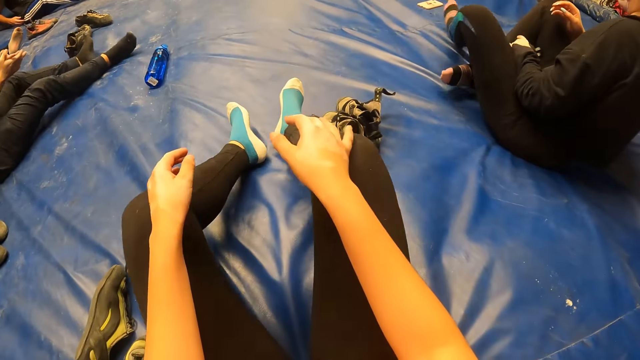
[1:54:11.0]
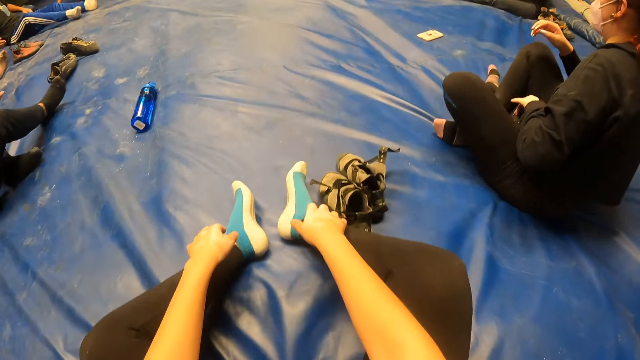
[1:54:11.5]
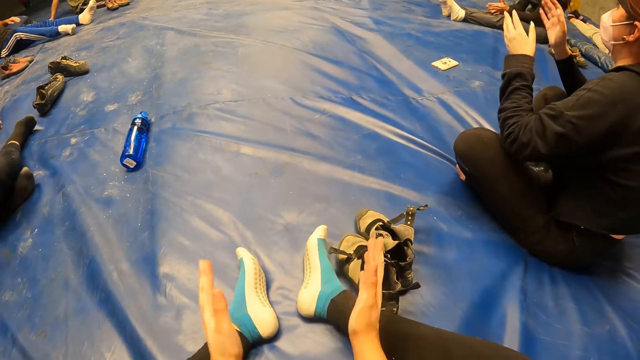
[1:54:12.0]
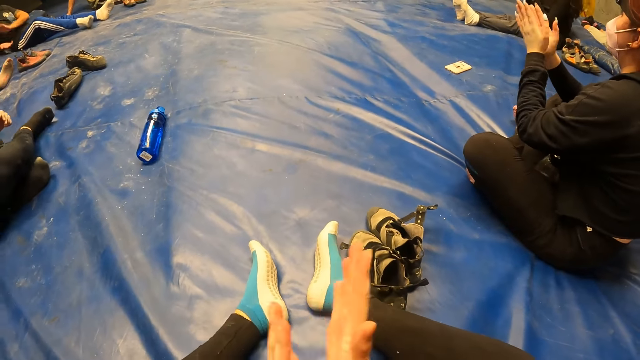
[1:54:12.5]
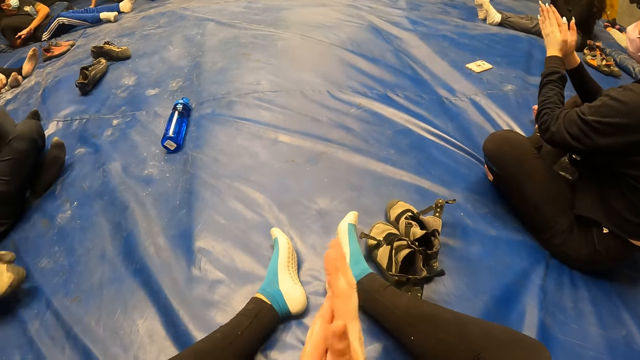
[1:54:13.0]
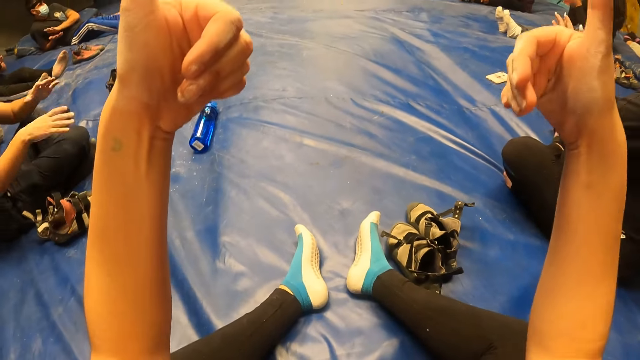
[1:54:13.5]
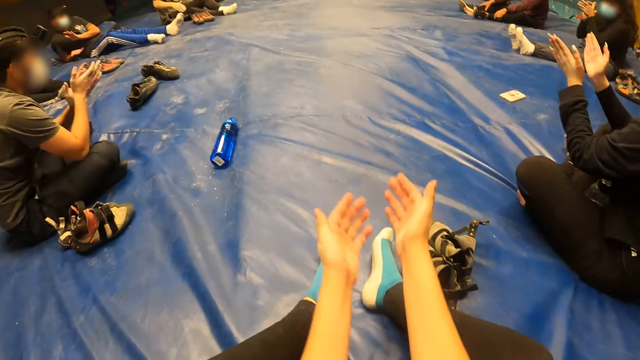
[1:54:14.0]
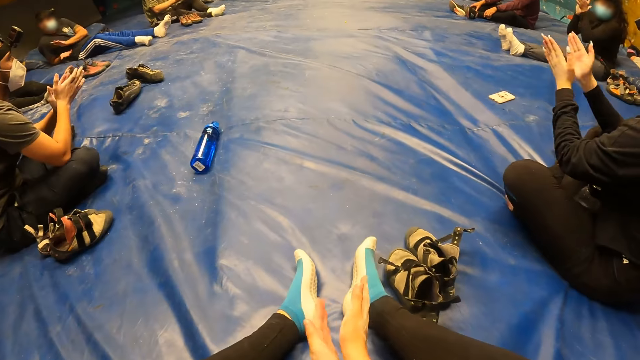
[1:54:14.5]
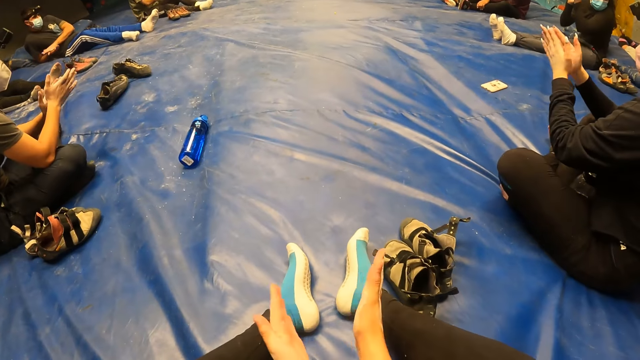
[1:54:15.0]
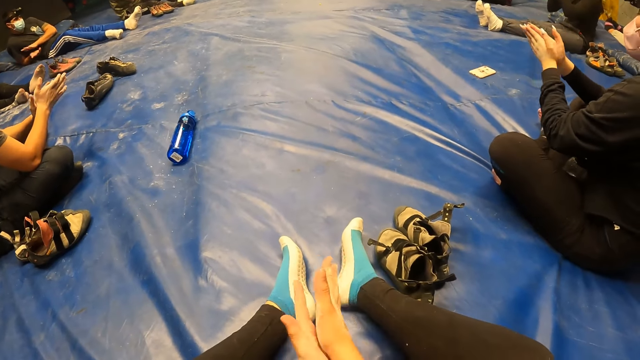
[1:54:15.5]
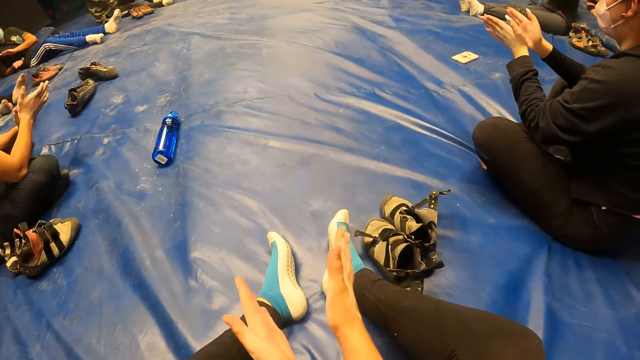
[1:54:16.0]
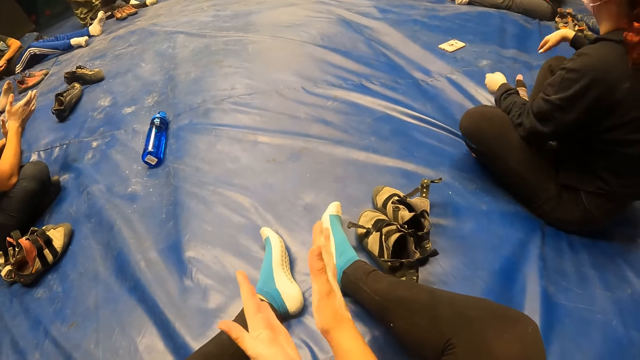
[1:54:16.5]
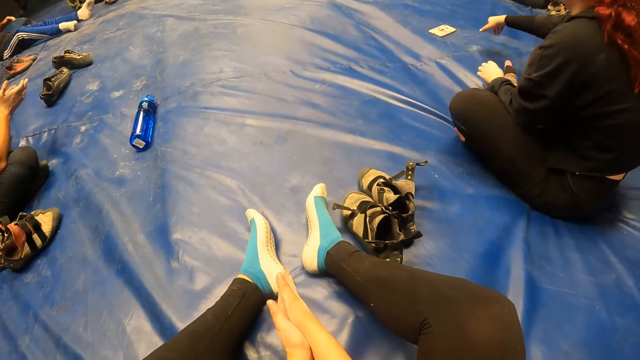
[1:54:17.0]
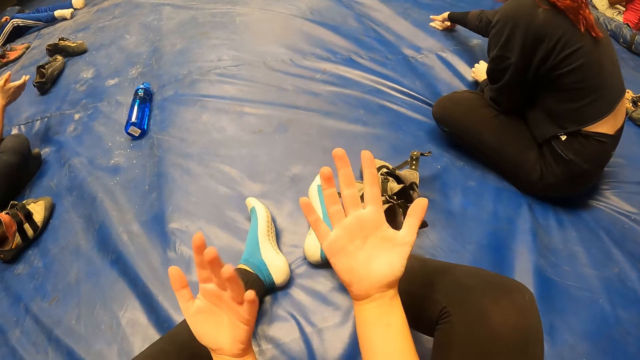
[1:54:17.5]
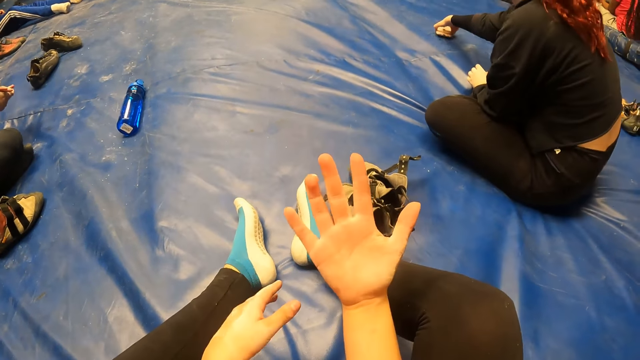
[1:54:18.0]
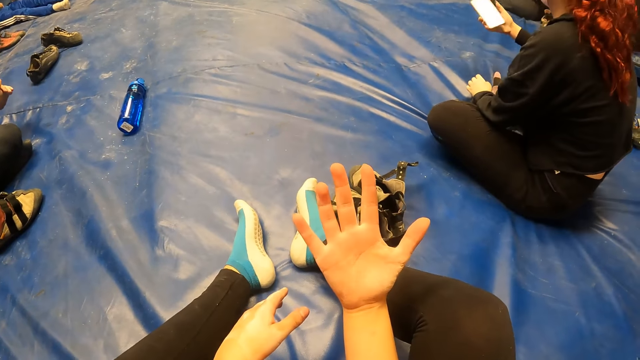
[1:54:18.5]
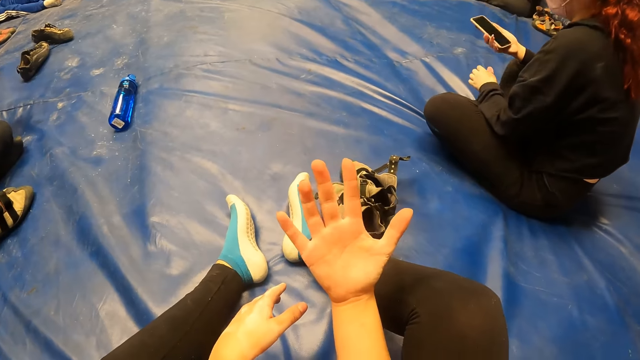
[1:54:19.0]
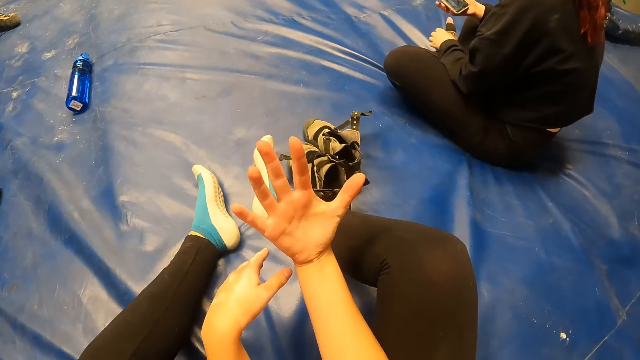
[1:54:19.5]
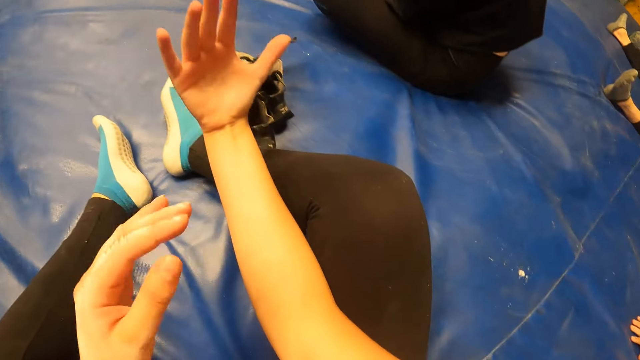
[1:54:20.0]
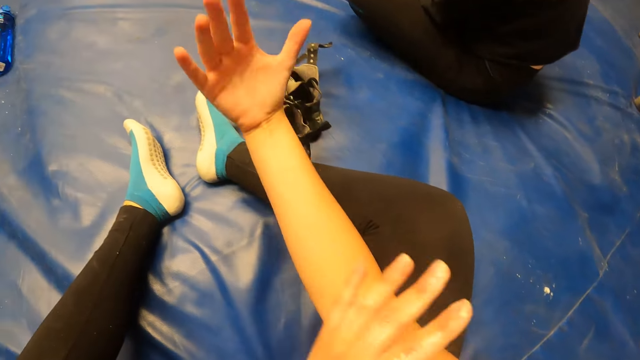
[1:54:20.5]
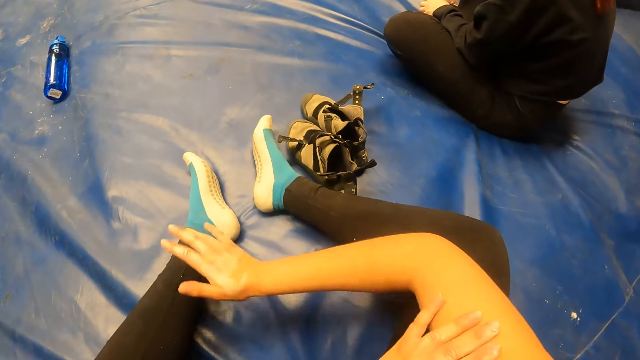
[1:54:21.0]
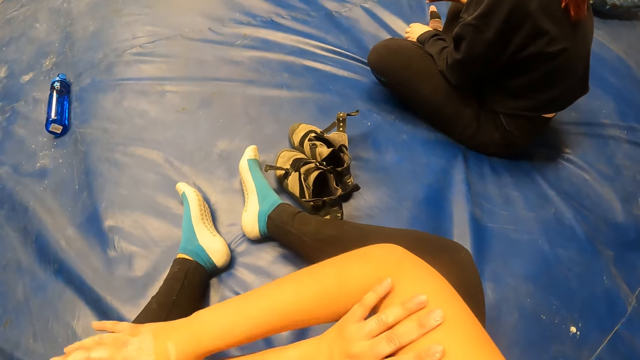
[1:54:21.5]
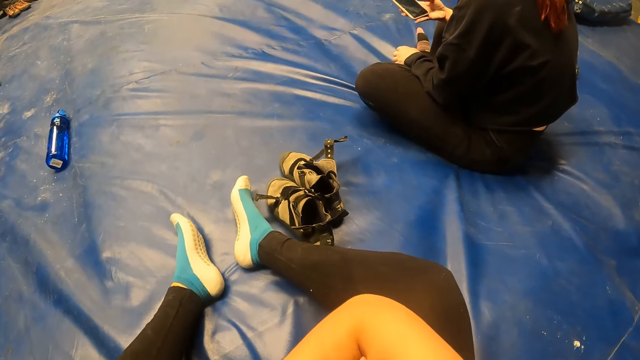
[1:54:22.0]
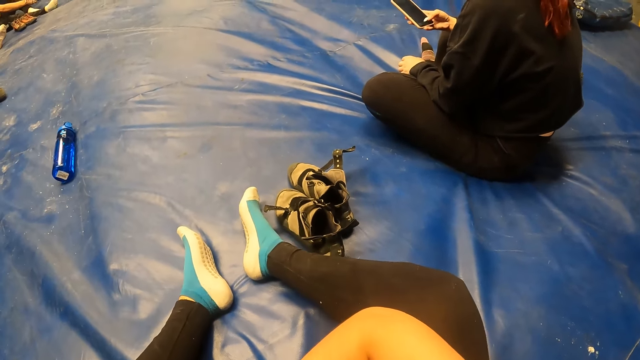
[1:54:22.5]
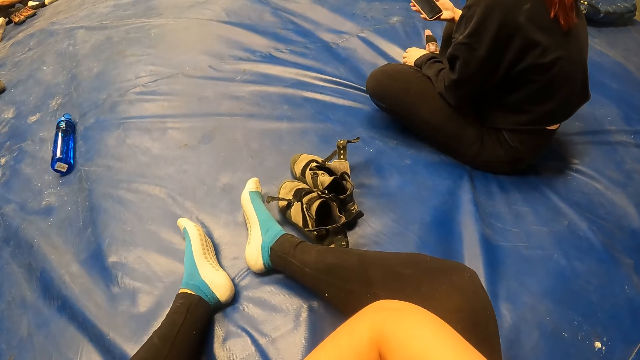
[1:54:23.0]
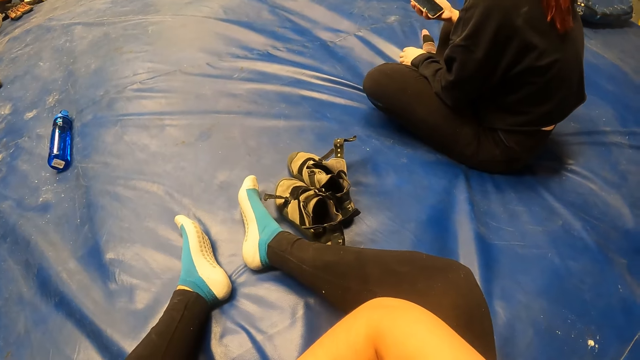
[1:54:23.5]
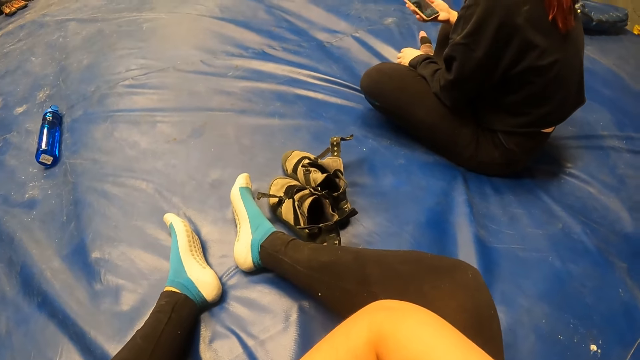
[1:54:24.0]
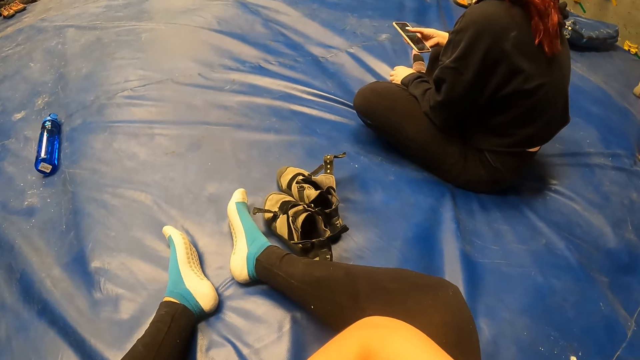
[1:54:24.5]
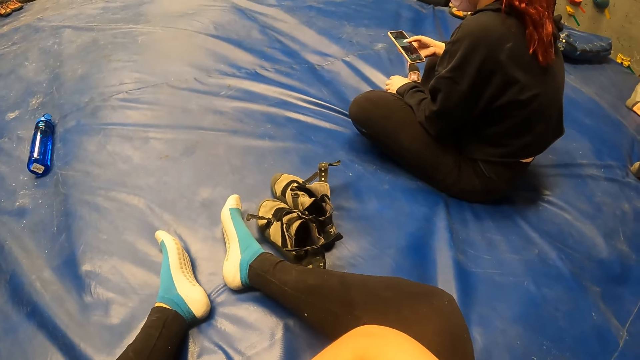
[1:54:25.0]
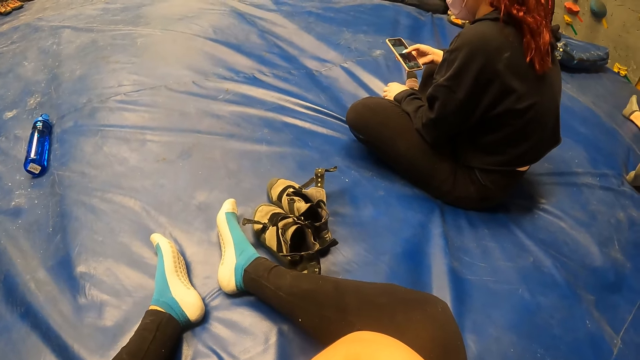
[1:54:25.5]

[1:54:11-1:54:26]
The lady crosses her legs and puts the water bottle between her legs. The lady claps her hands. The camera wearer claps her hands. She lifts the hands. The lady takes her phone from the mat with her right hand. The lady looks at the phone. The camera wearer touches her right hand with her left hand. She moves the hands. She looks around. The lady operates her phone with her right hand.

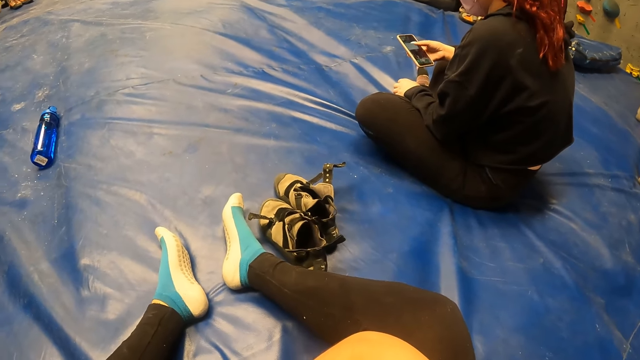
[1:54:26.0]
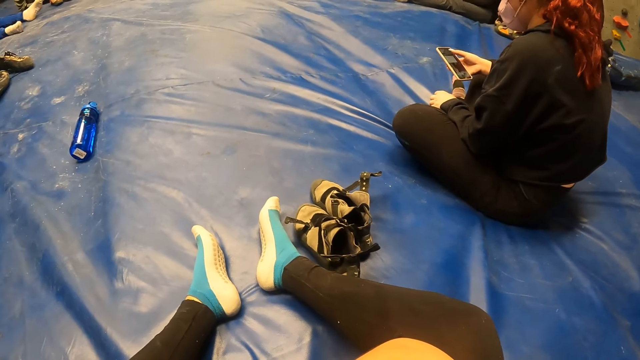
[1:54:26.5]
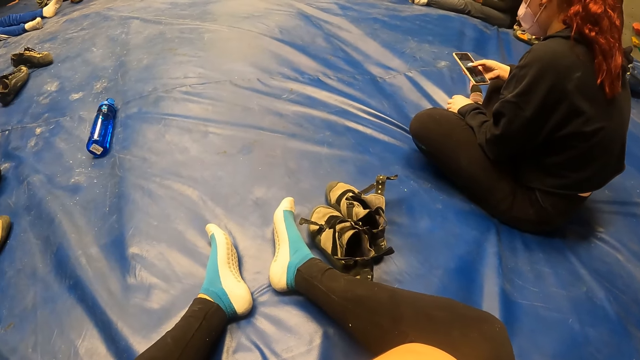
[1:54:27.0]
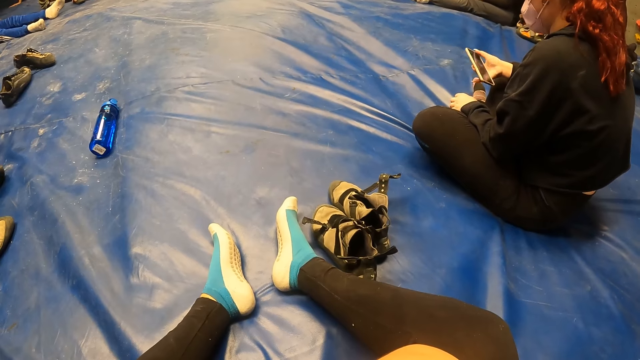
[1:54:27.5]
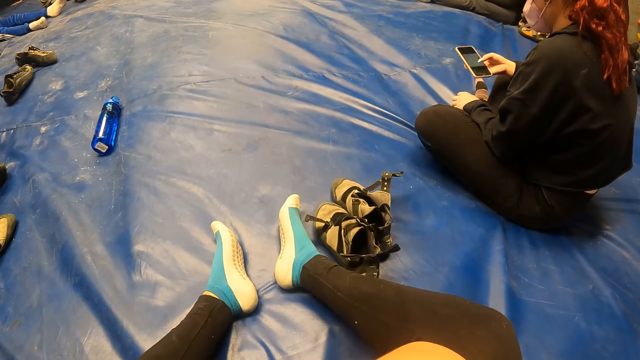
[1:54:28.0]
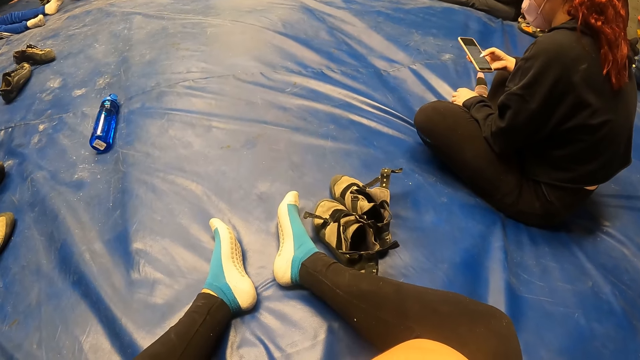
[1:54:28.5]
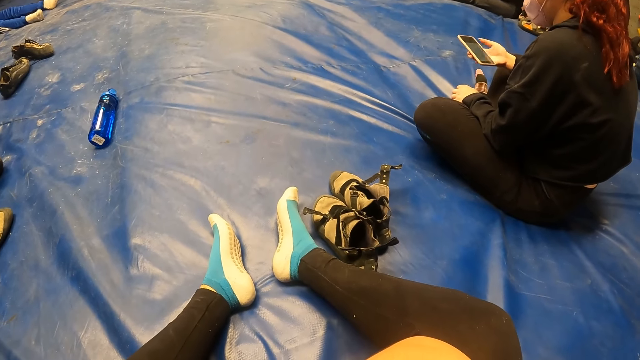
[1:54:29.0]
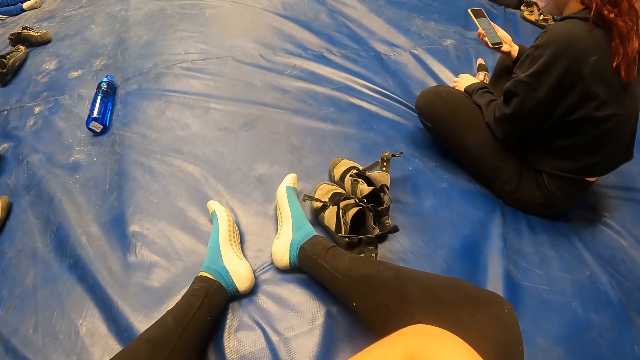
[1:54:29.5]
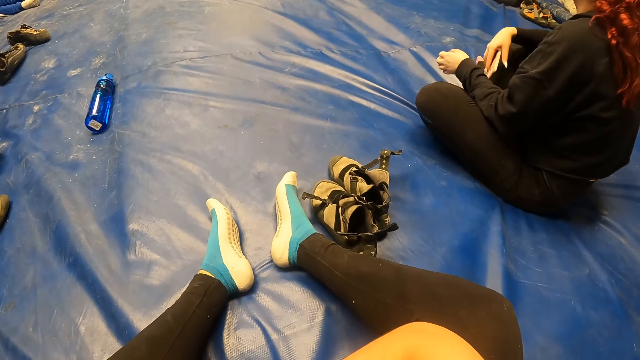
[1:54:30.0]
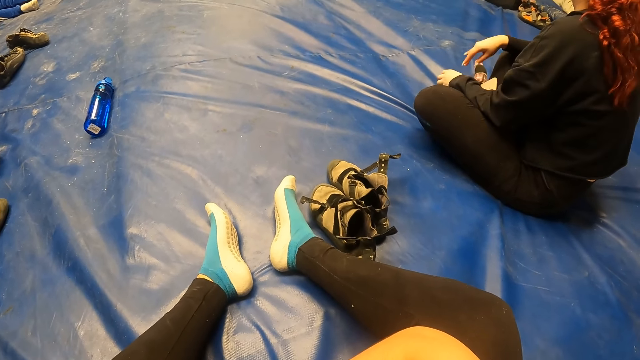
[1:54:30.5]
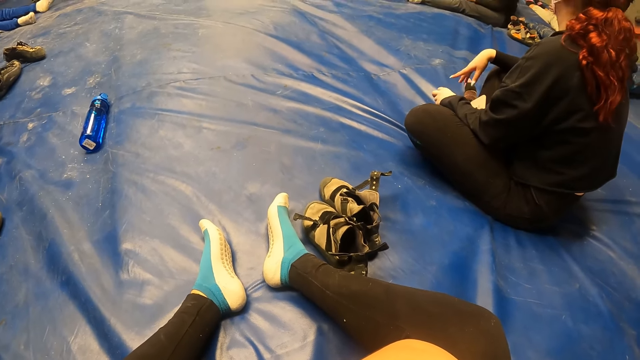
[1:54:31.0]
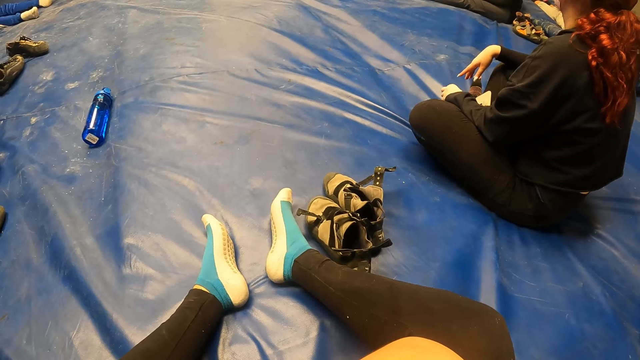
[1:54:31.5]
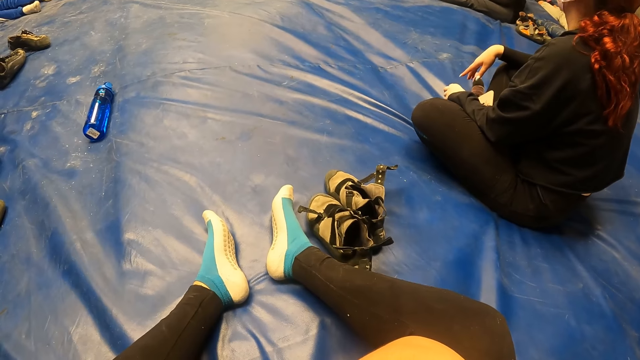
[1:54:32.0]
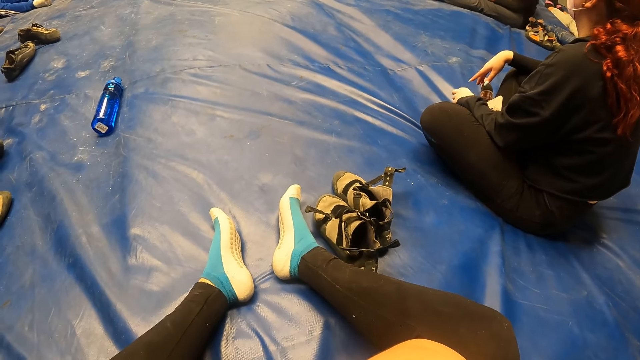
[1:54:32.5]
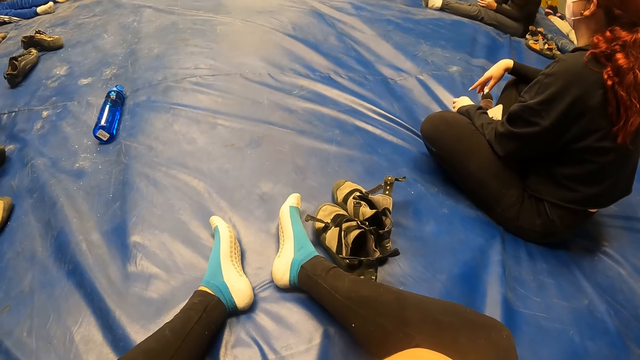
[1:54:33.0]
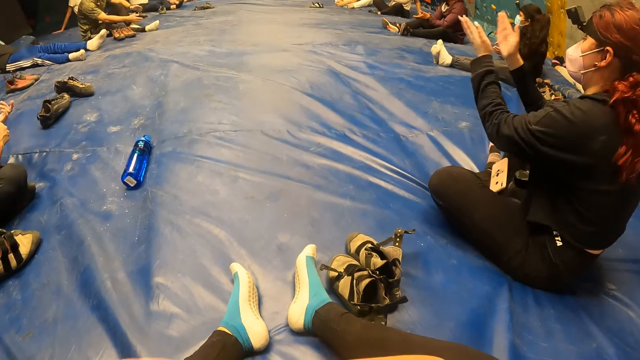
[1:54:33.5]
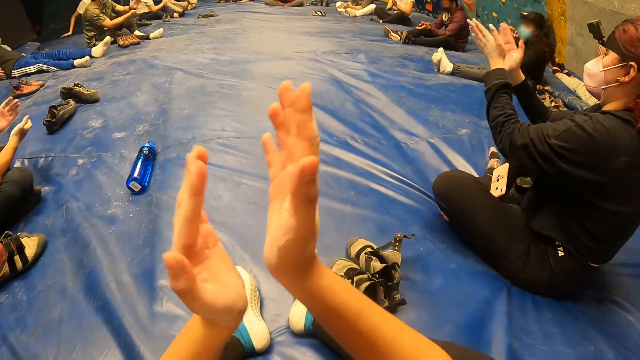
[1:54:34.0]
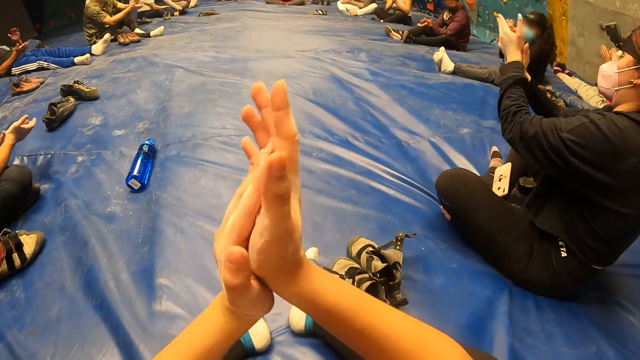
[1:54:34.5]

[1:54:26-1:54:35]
The lady puts her phone on her left leg with her right hand. The camera wearer looks around. The lady claps her hands. The camera wearer claps her hands.
